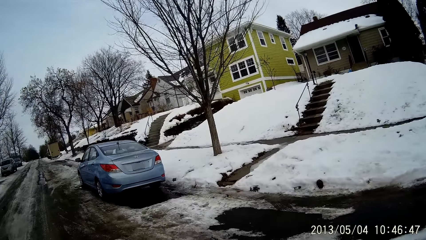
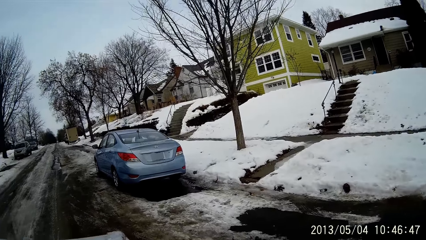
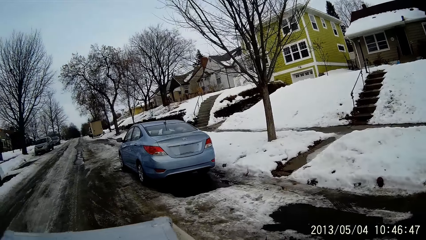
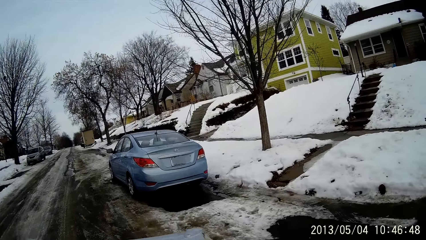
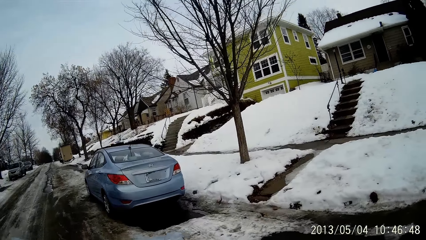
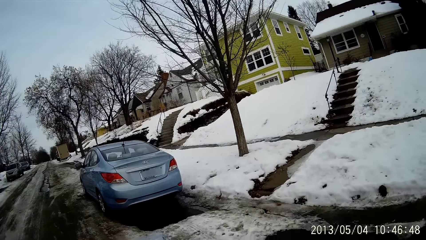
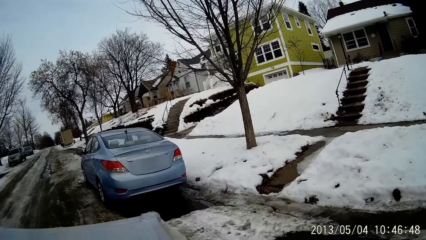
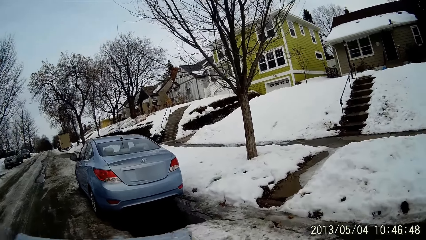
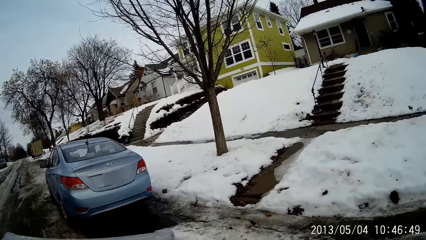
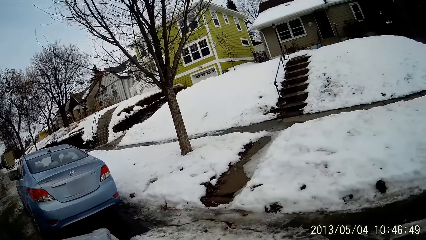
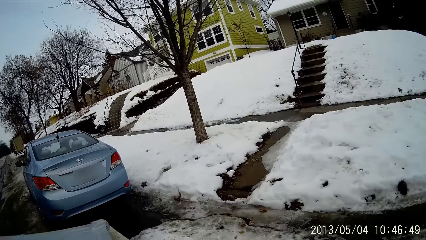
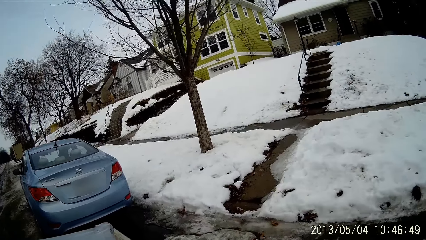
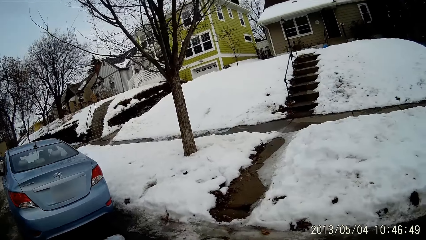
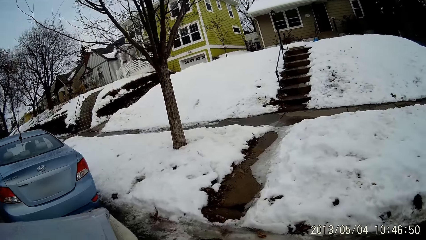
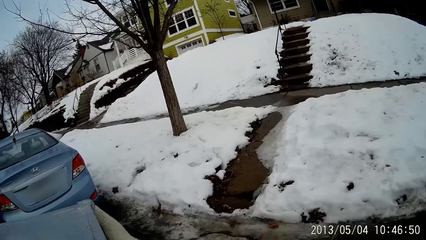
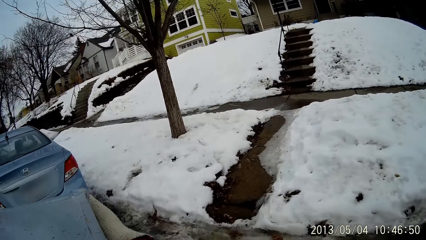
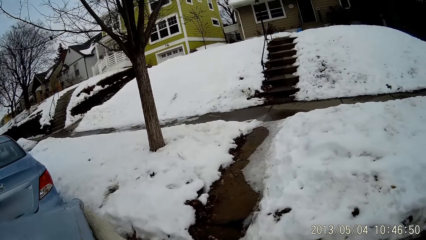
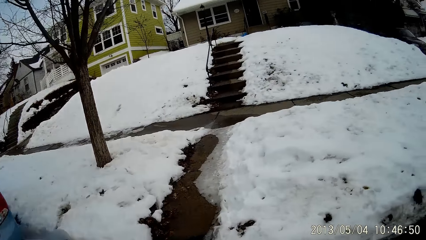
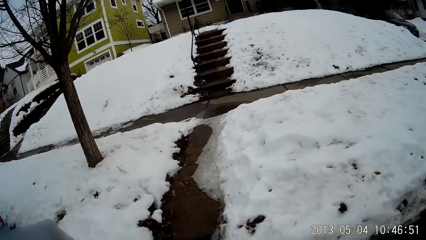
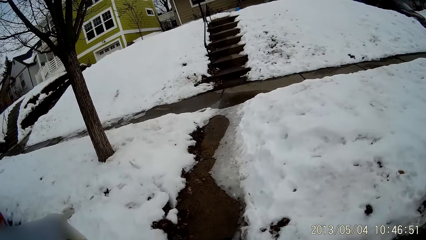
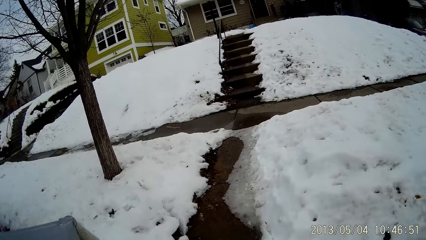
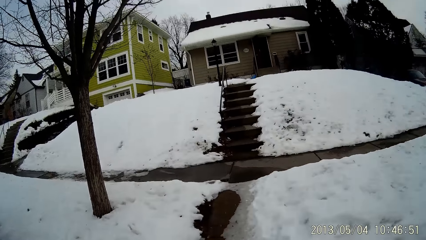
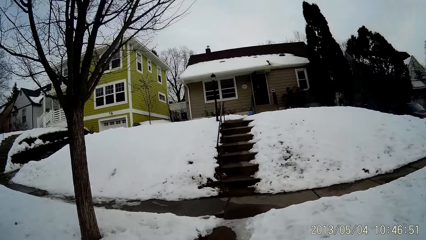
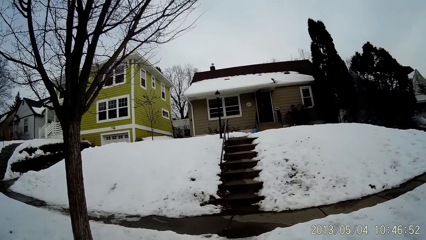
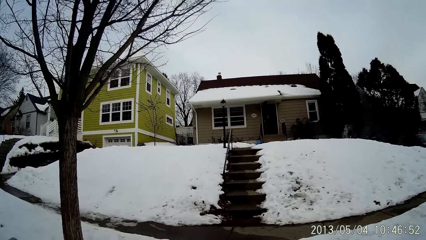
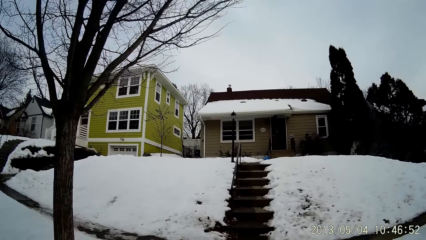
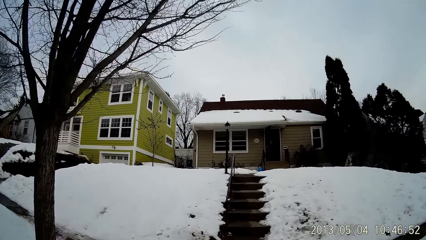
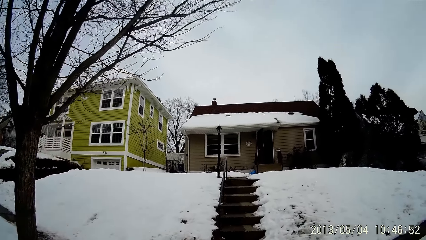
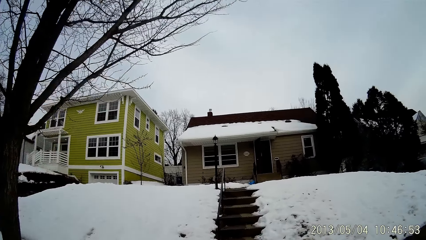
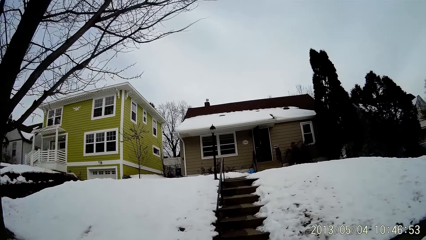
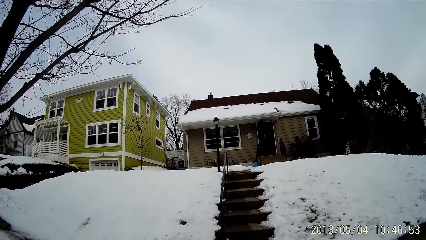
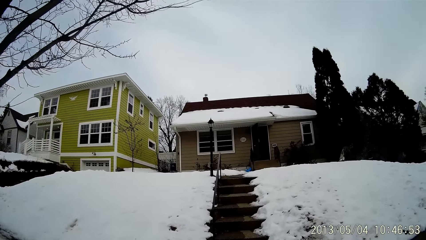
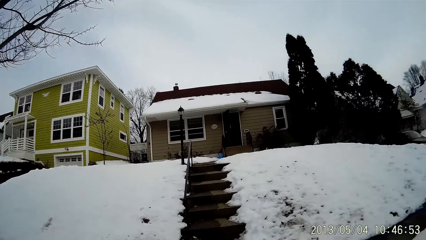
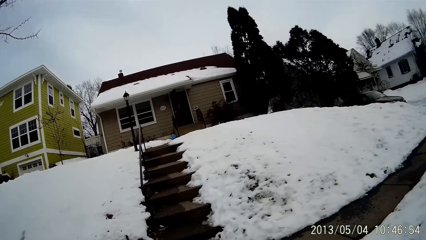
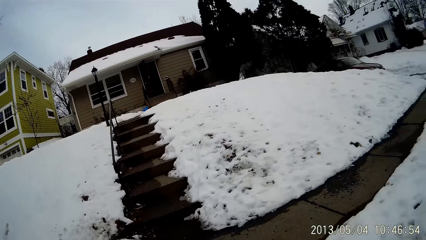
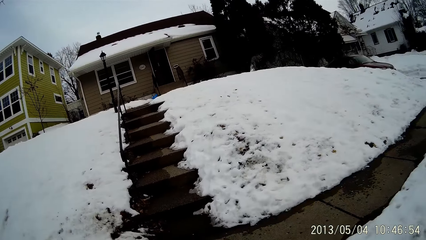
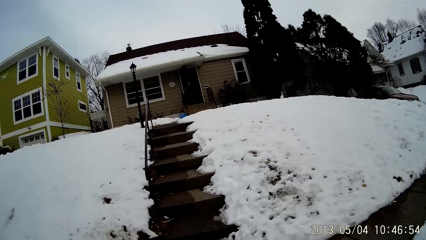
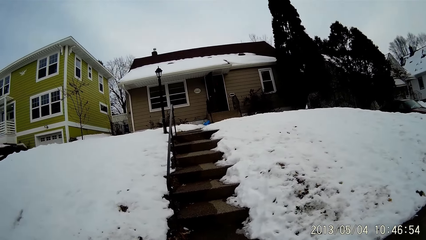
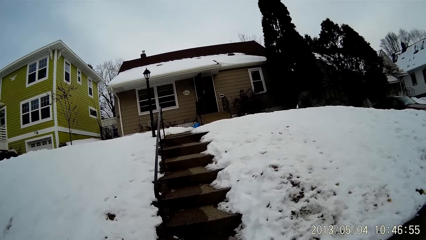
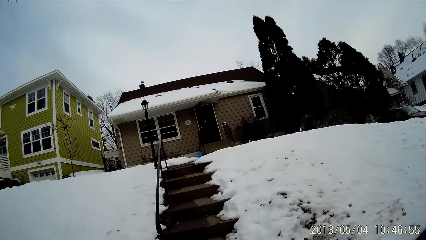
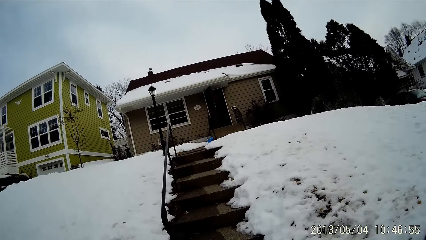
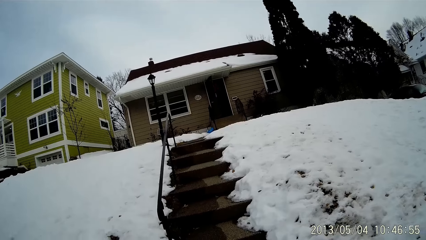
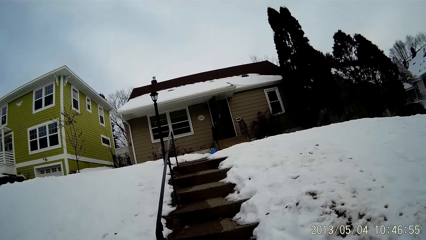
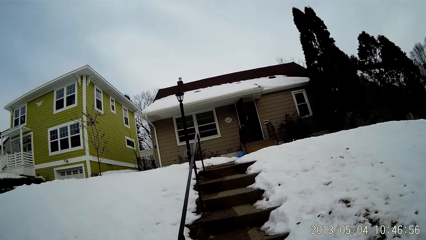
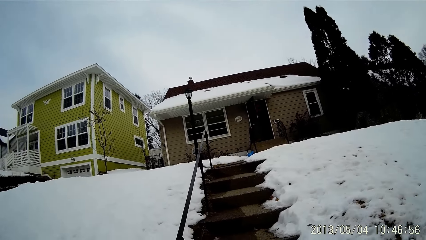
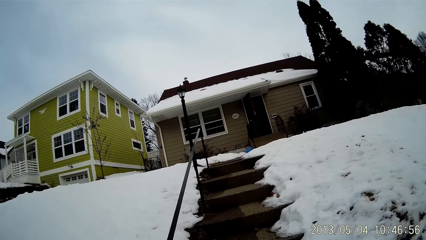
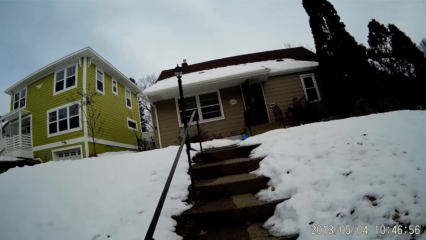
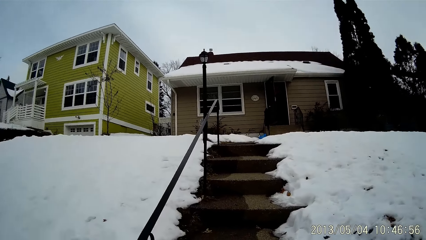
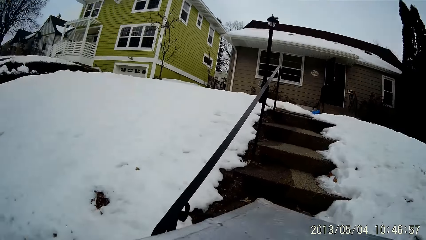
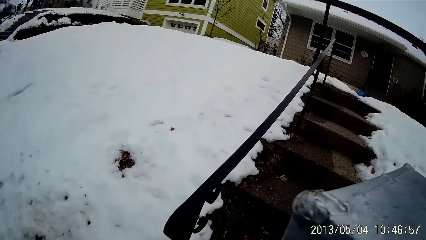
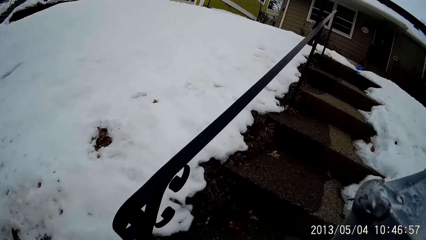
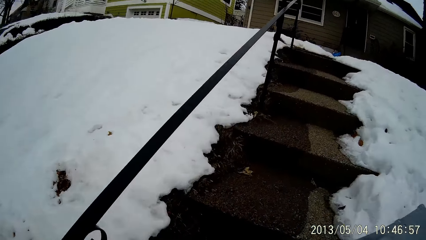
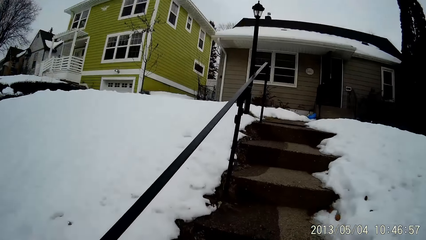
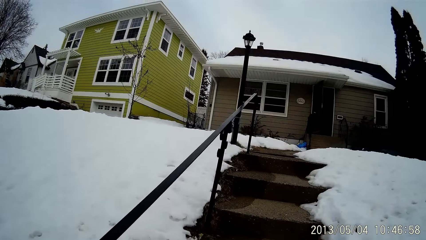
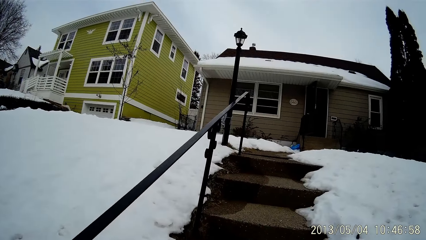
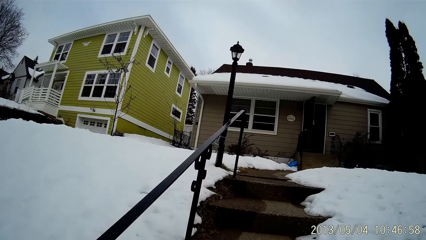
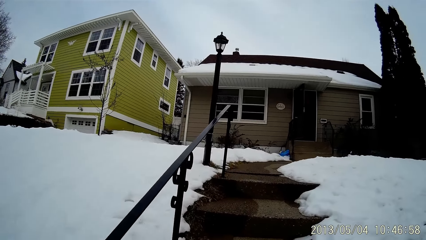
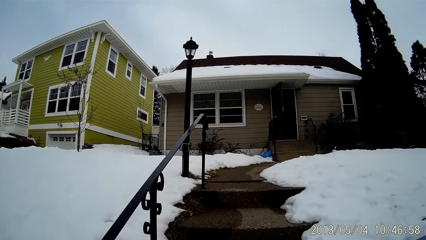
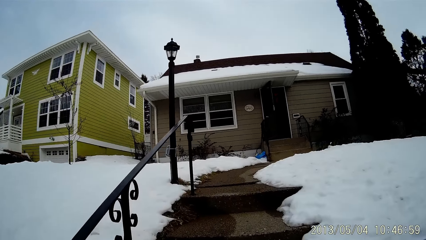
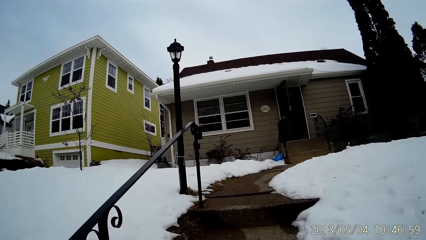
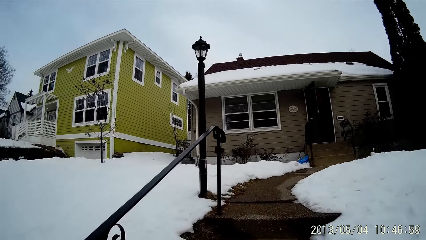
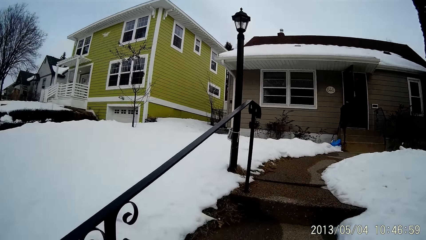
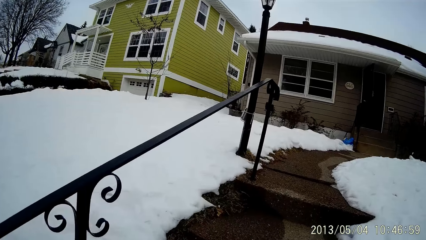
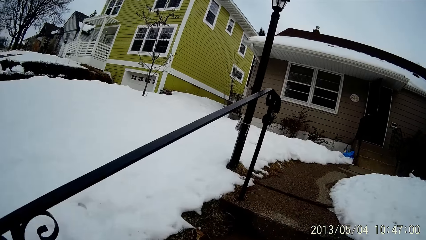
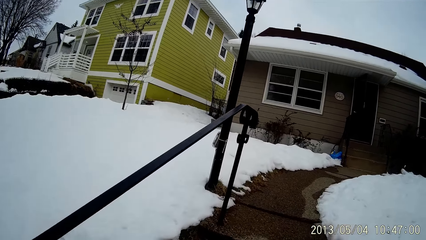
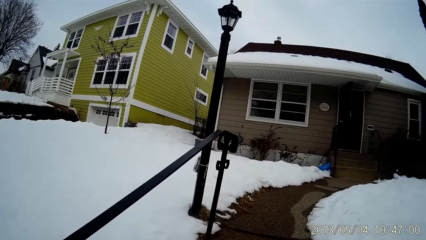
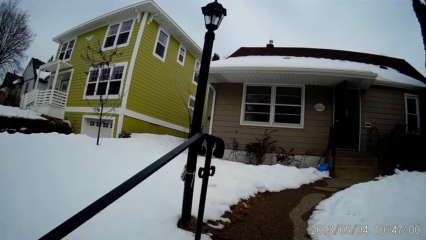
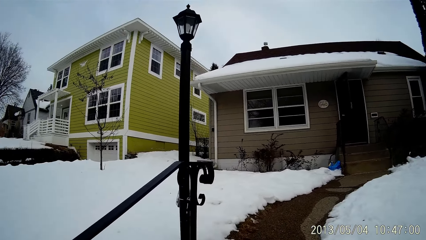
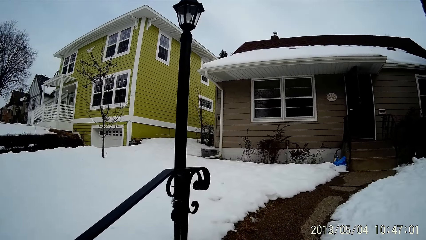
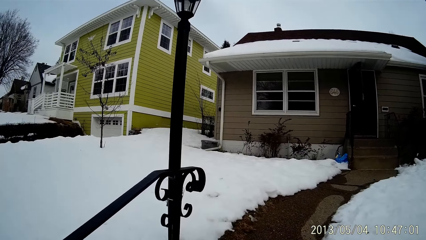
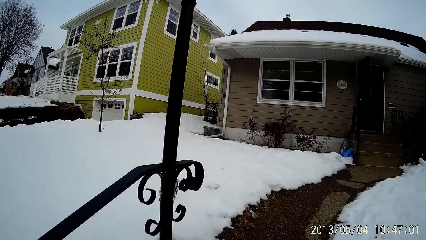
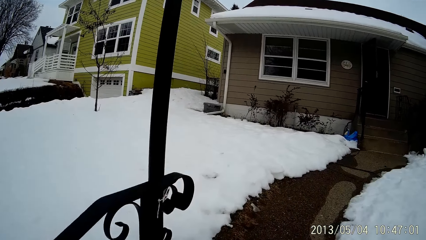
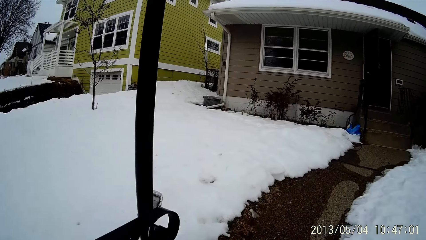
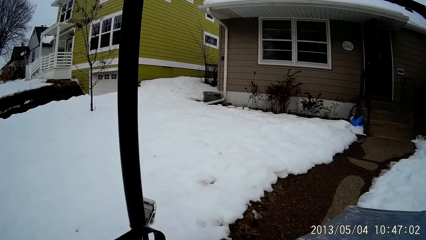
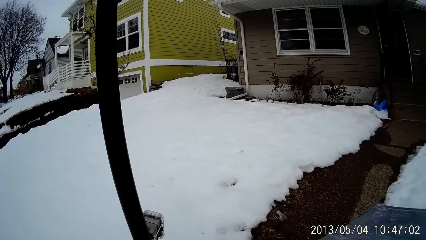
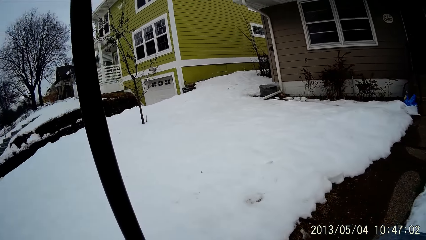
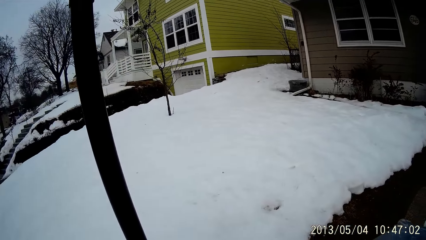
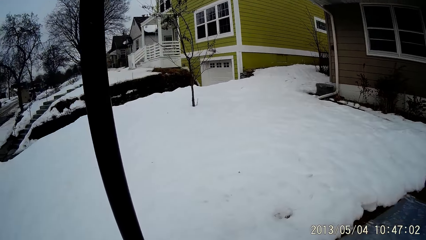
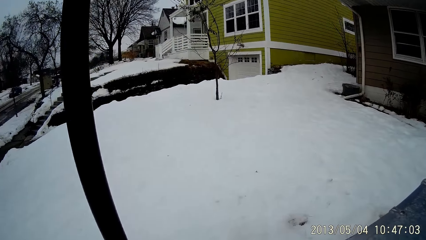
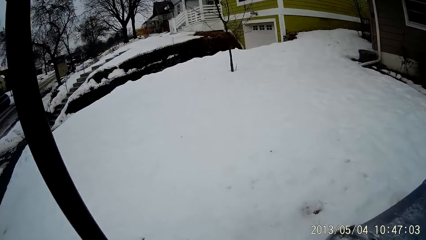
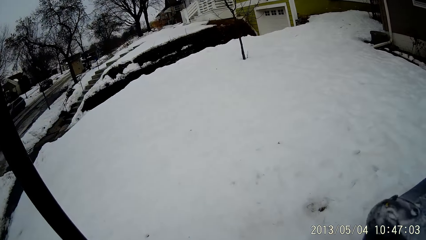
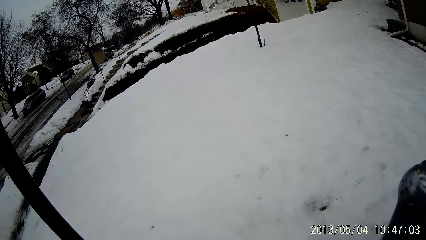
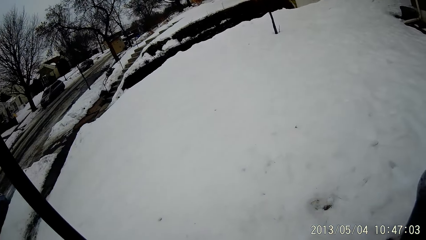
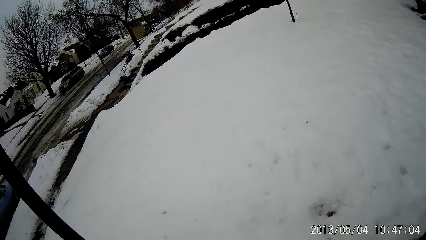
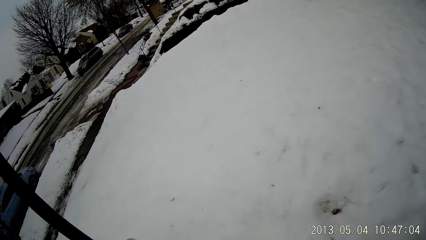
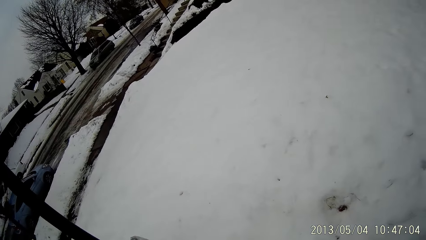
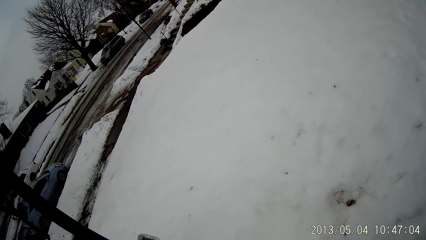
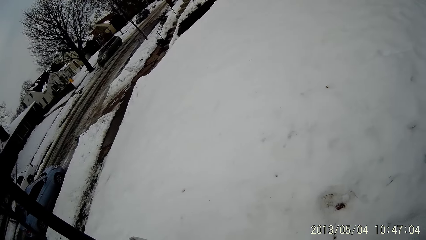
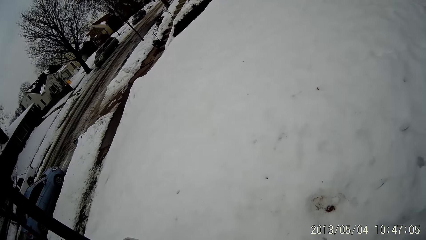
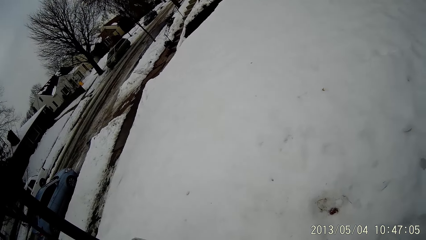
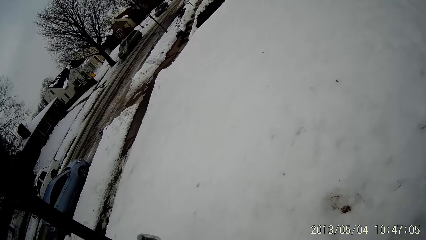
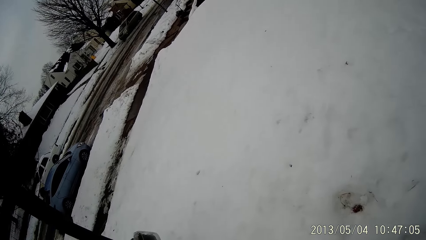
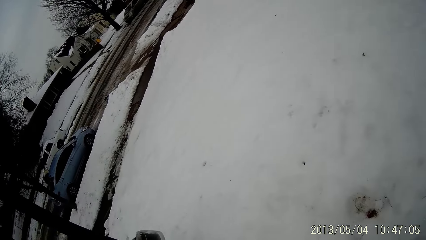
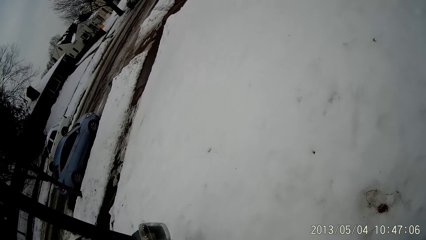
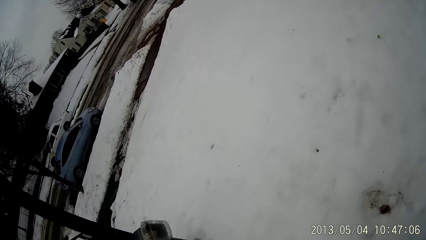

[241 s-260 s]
The camera wearer carries the grey box. They move around. They walk up the staircase. They move around.
